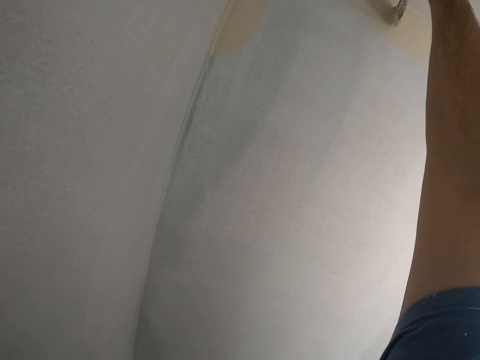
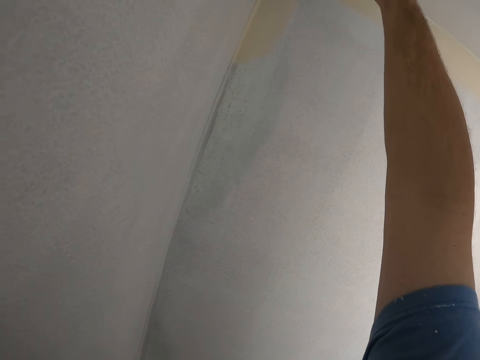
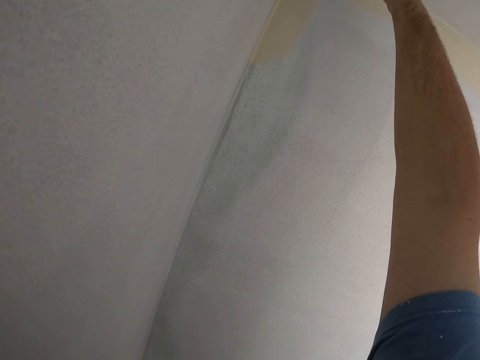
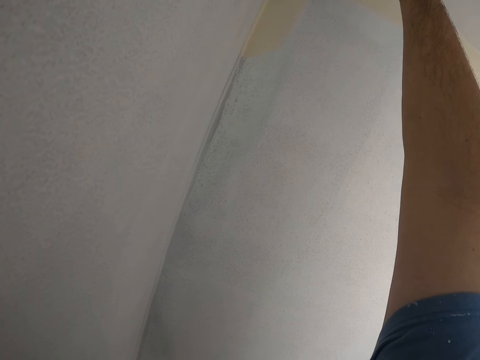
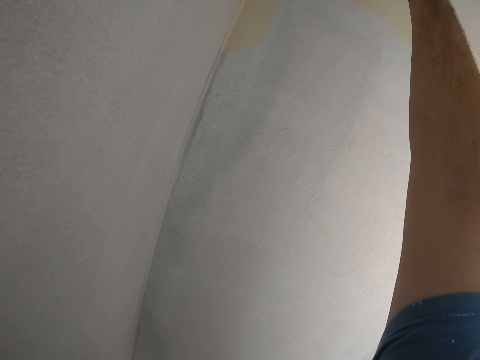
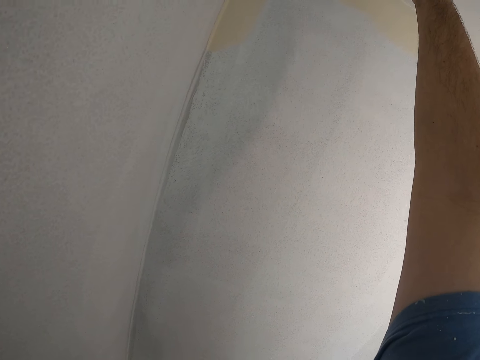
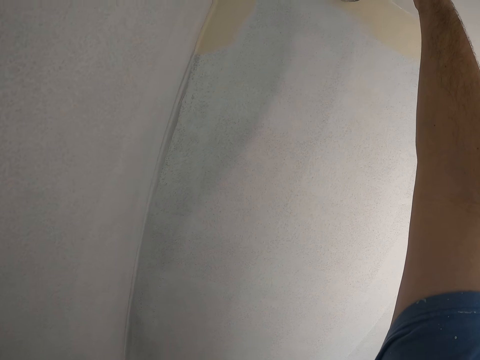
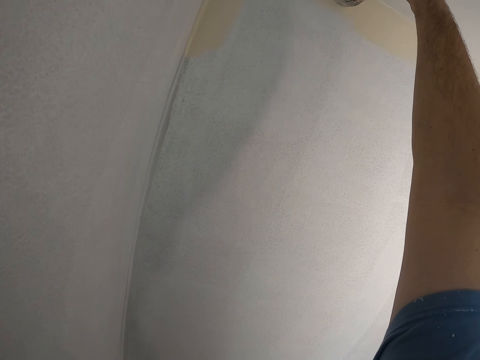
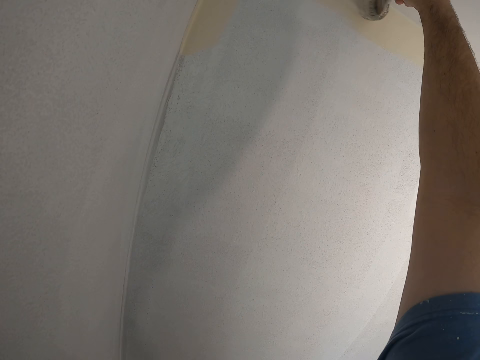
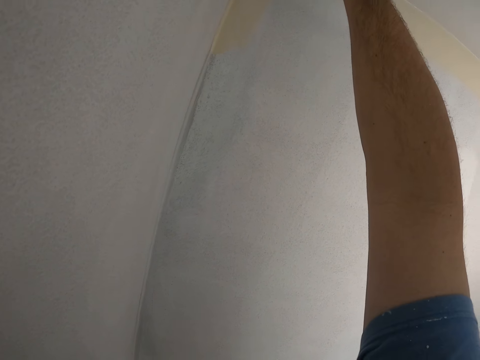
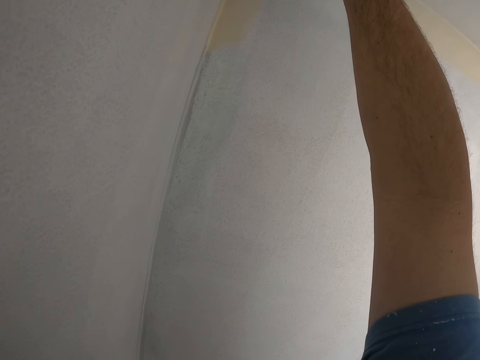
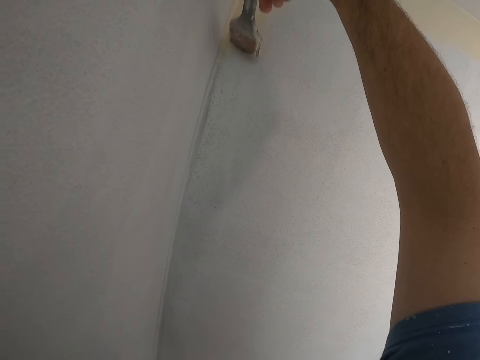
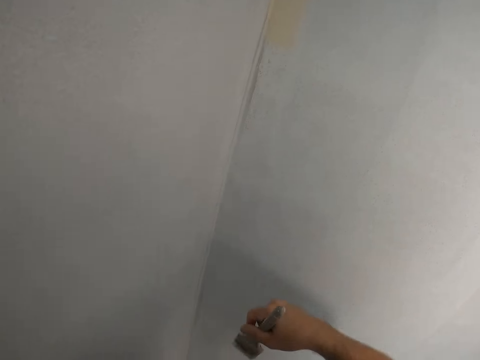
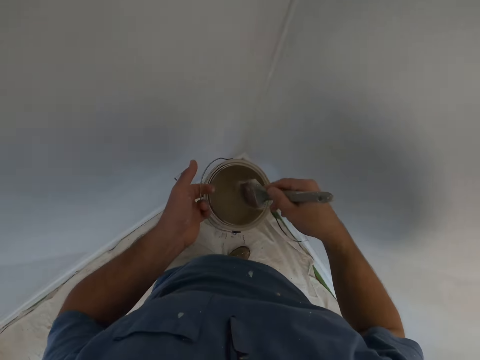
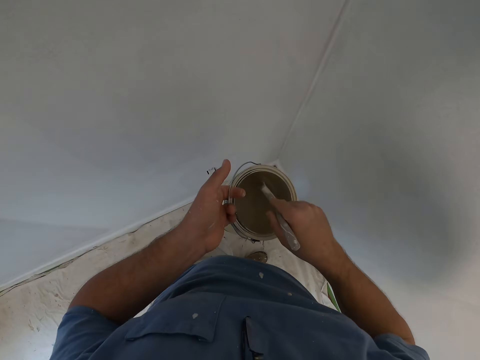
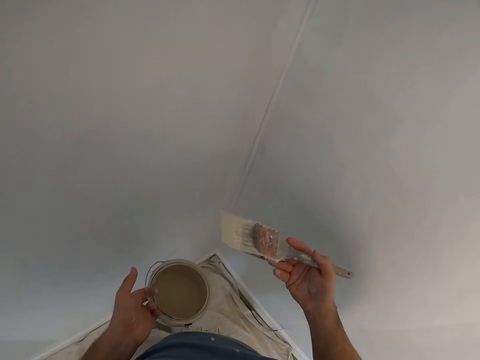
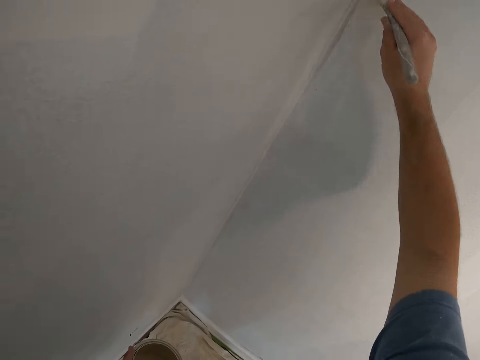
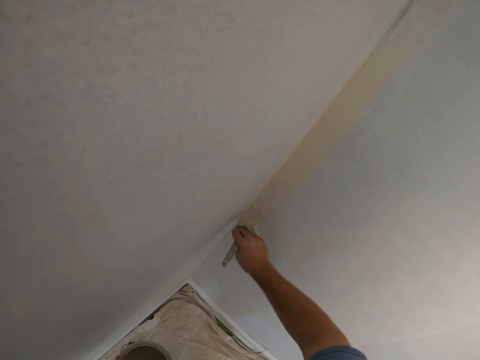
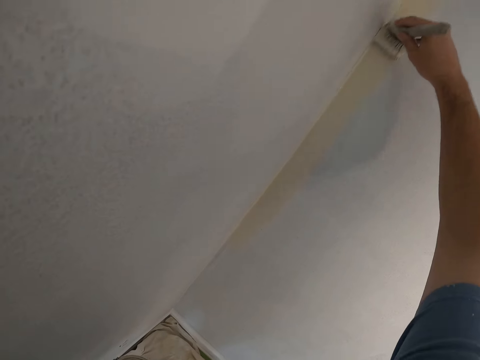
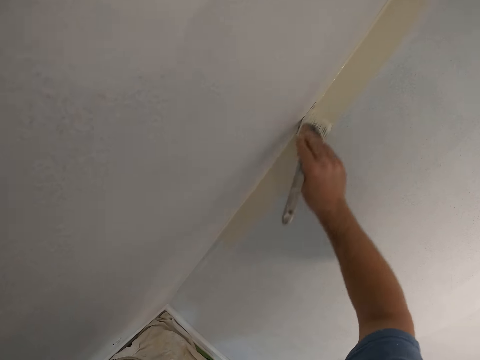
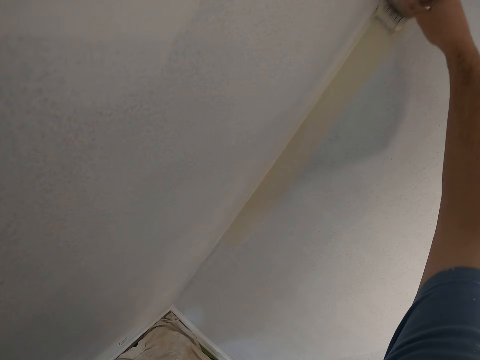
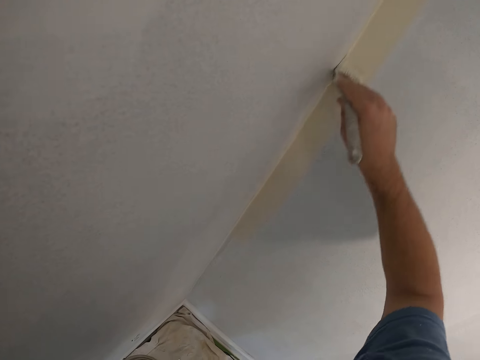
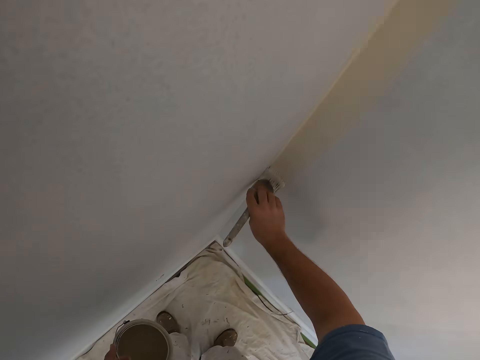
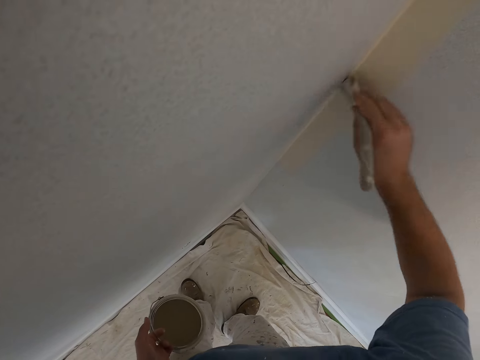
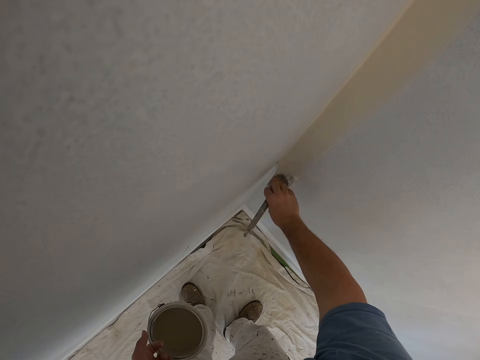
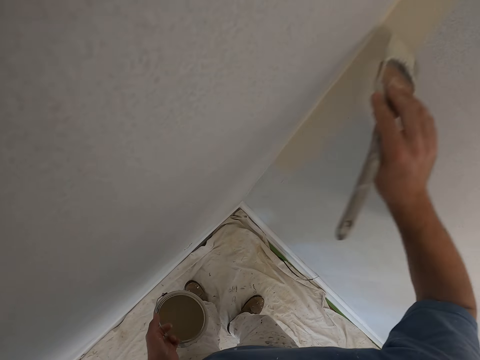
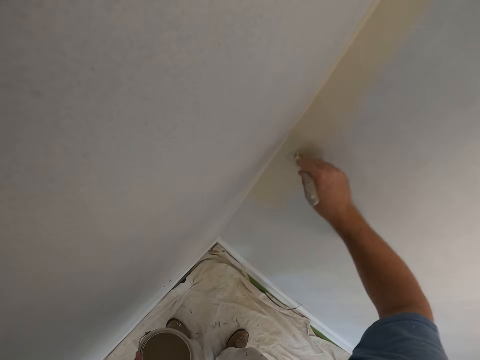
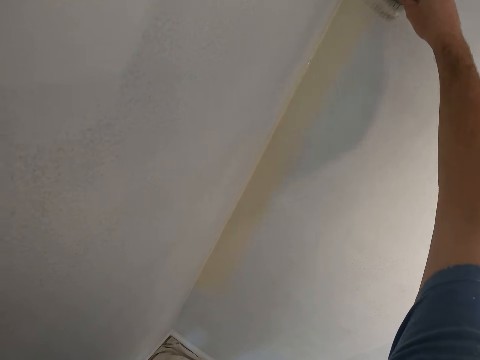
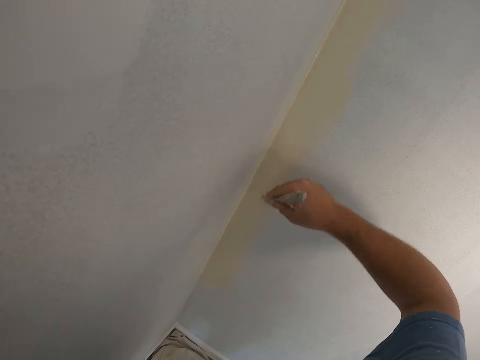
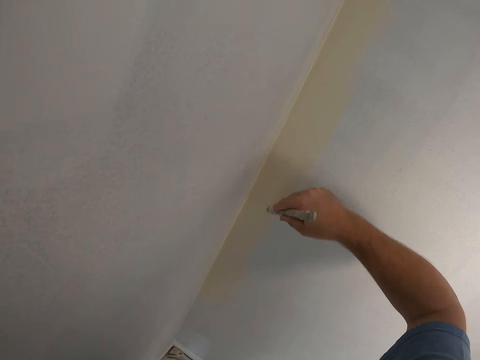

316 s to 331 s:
The camera wearer dips the paint brush into the paint container. They paint the edge of the wall in the house.

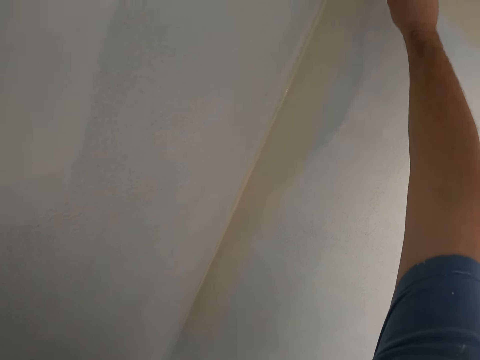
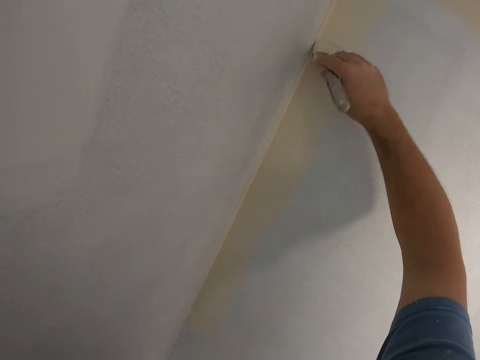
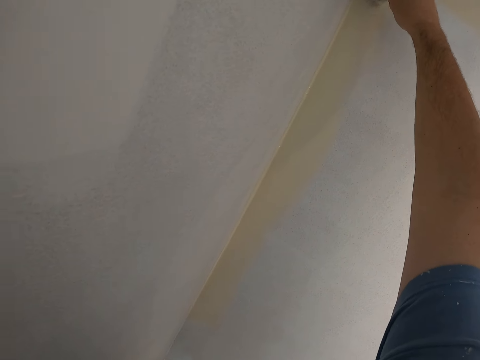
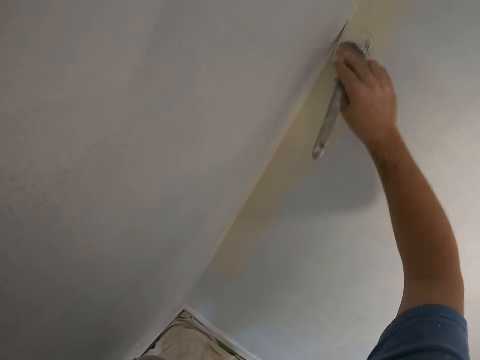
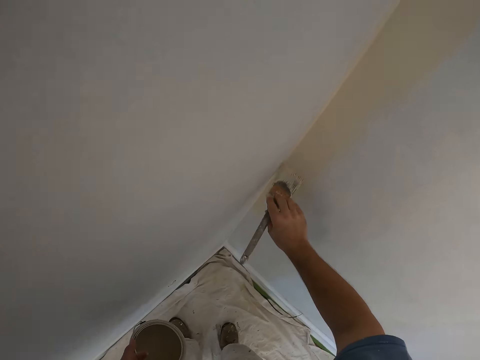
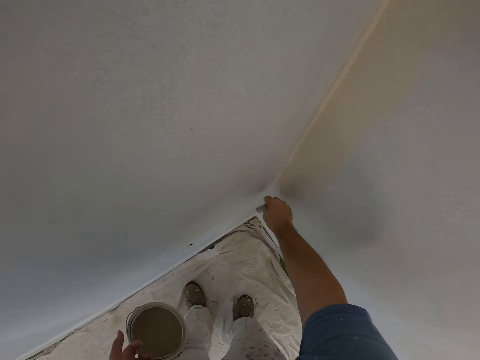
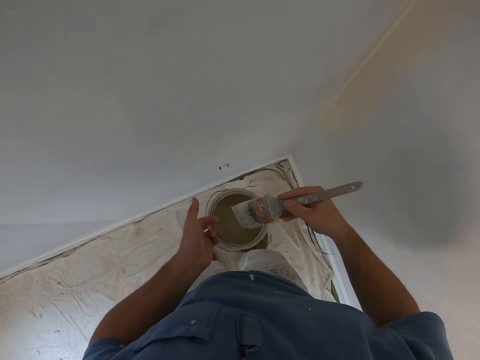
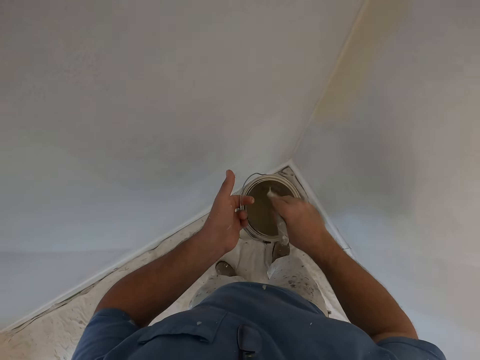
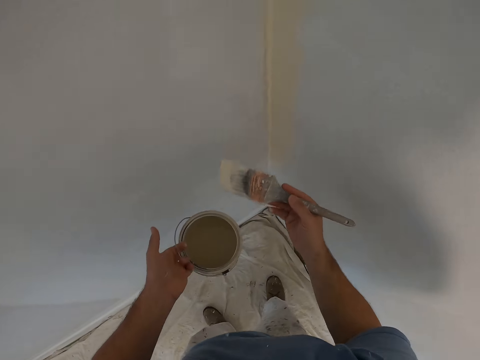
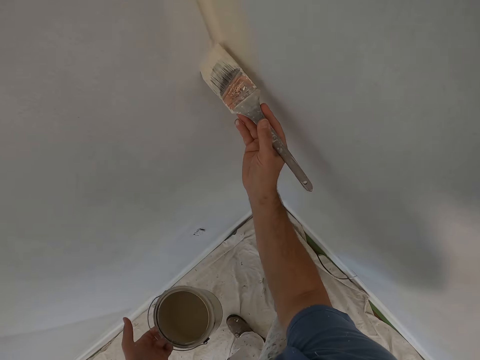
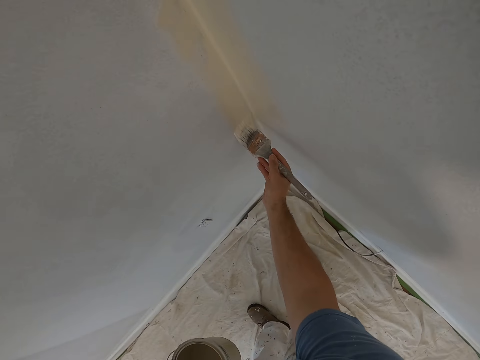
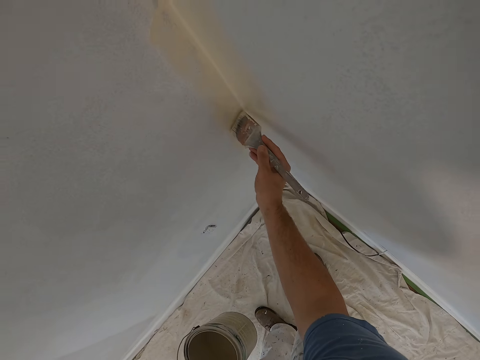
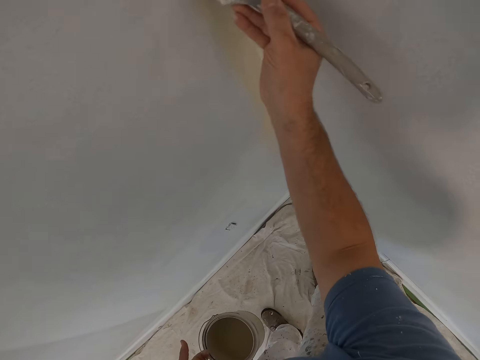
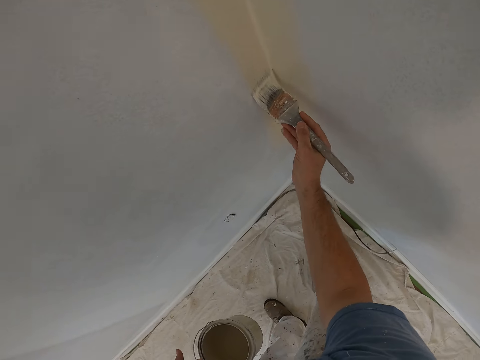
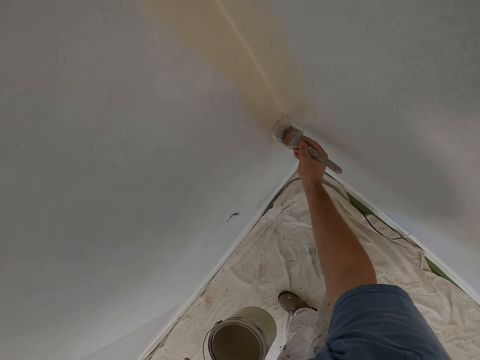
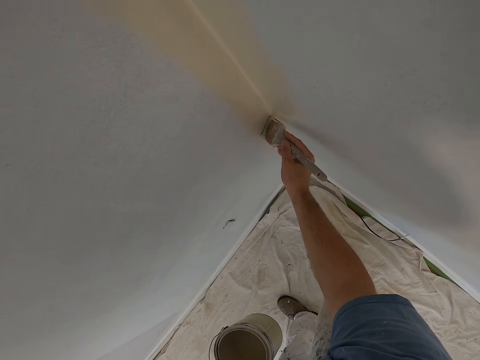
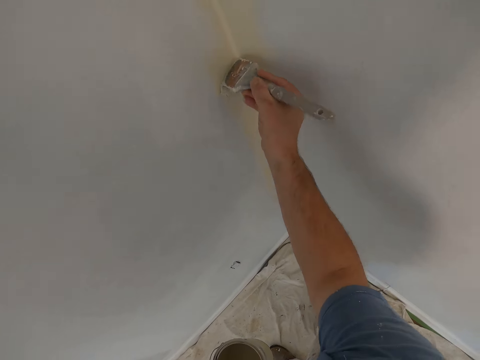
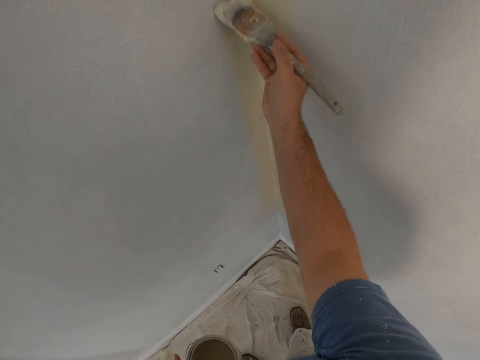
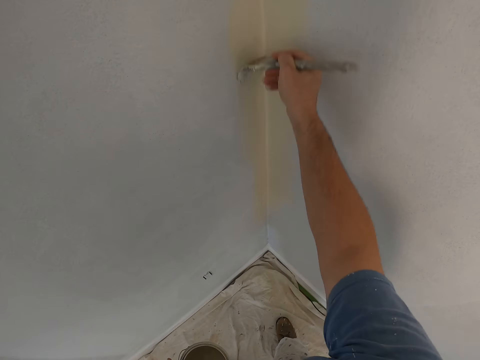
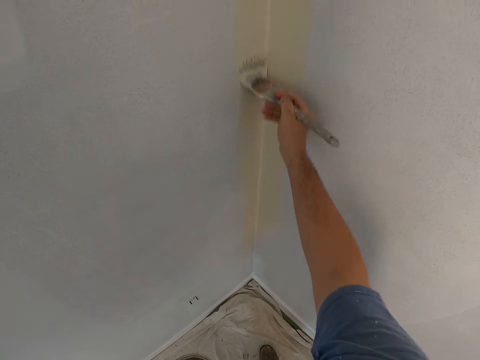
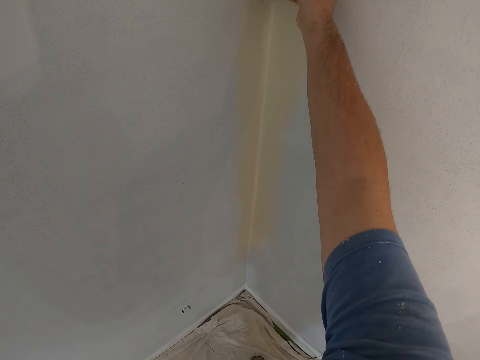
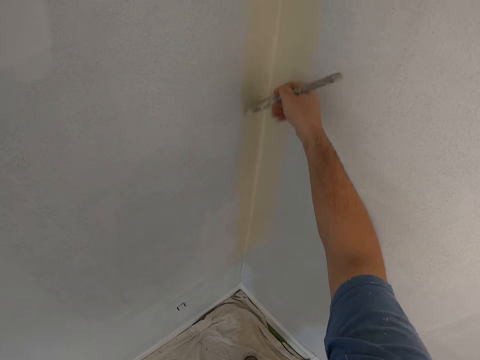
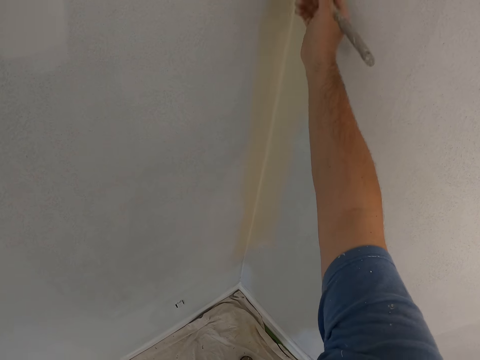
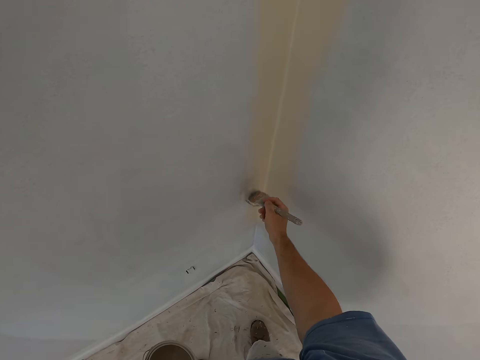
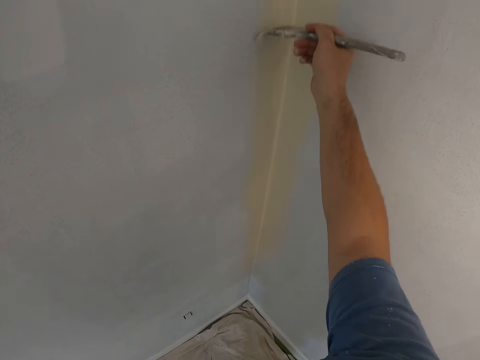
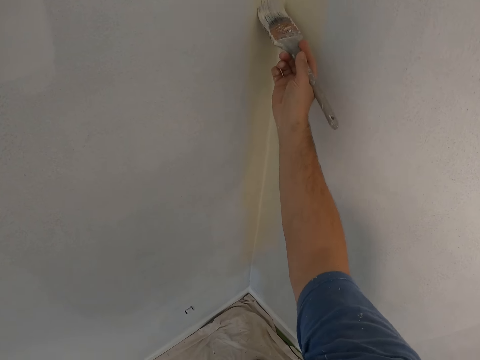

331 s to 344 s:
The camera wearer dips the paint brush into the paint container. They paint the edge of the wall in the house.
